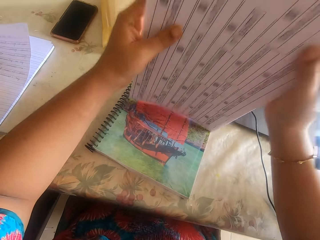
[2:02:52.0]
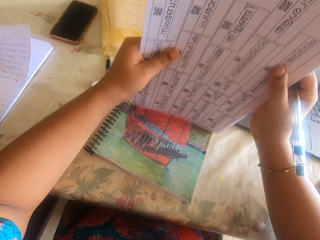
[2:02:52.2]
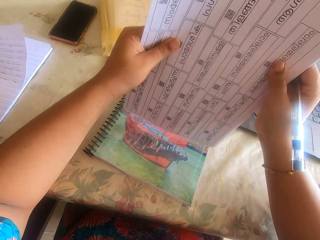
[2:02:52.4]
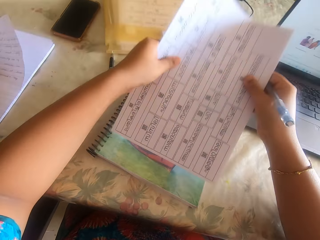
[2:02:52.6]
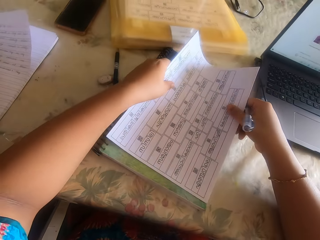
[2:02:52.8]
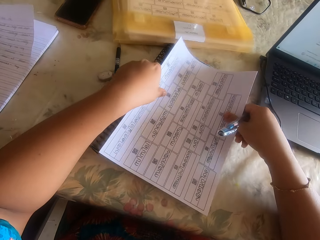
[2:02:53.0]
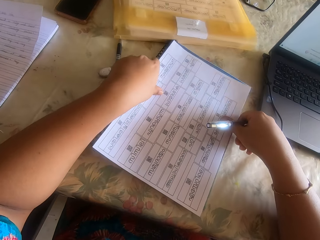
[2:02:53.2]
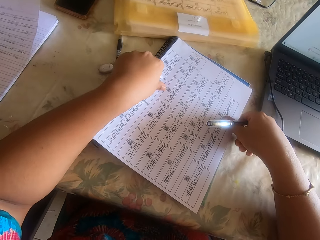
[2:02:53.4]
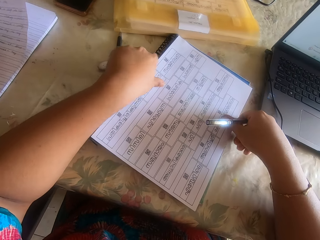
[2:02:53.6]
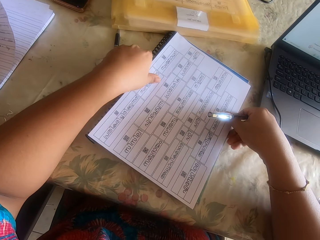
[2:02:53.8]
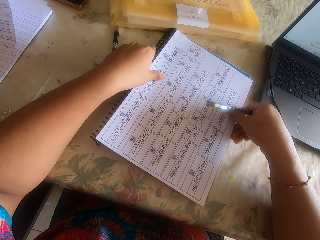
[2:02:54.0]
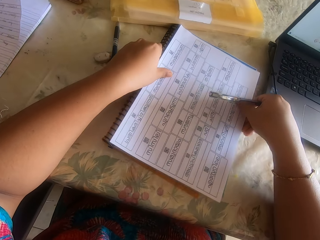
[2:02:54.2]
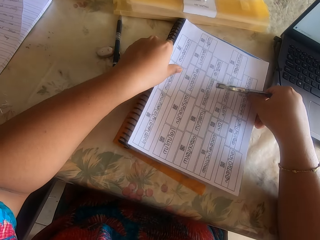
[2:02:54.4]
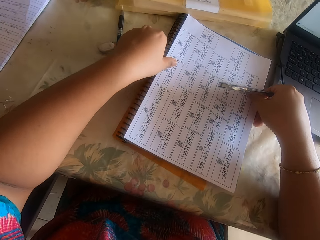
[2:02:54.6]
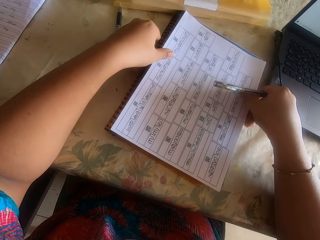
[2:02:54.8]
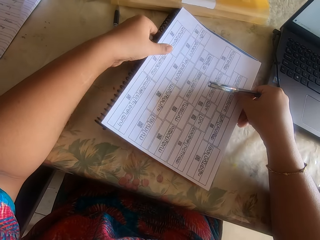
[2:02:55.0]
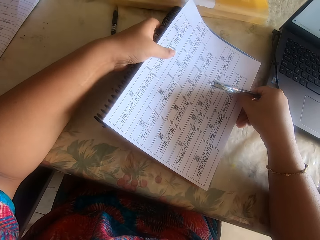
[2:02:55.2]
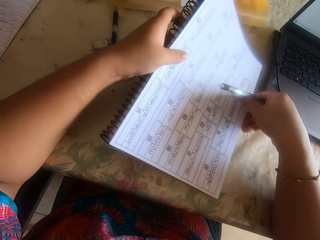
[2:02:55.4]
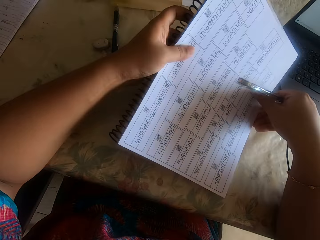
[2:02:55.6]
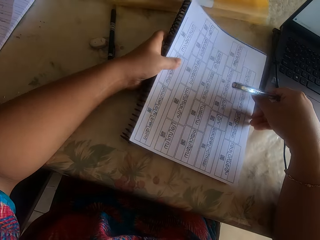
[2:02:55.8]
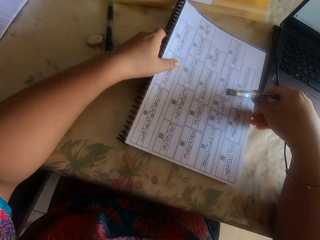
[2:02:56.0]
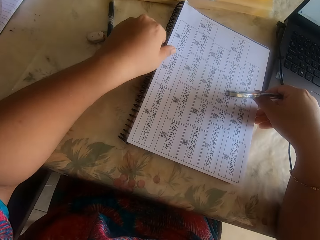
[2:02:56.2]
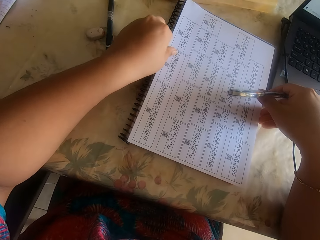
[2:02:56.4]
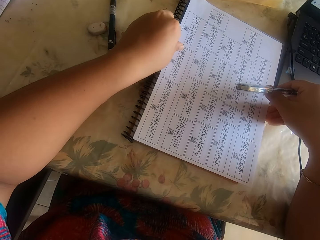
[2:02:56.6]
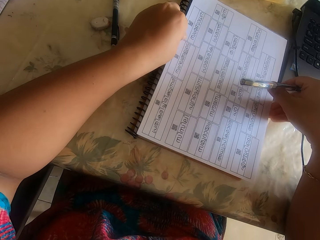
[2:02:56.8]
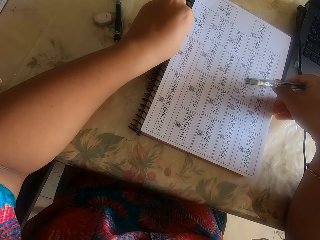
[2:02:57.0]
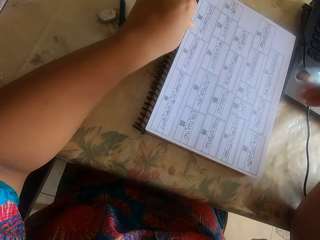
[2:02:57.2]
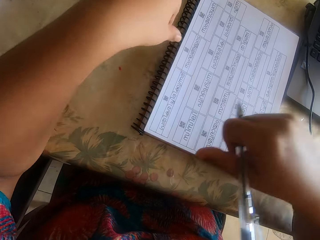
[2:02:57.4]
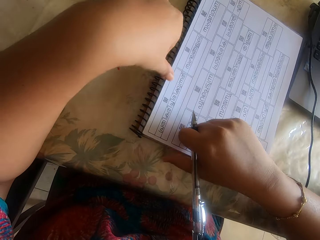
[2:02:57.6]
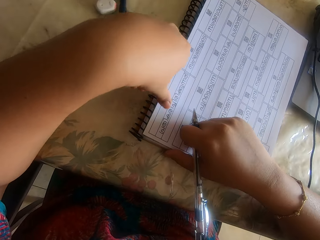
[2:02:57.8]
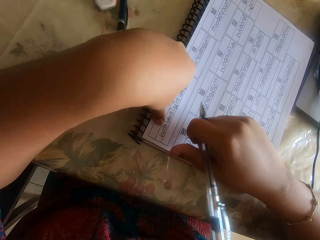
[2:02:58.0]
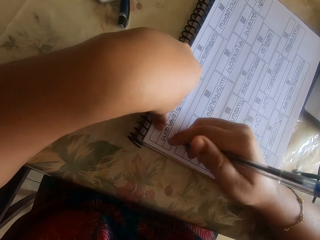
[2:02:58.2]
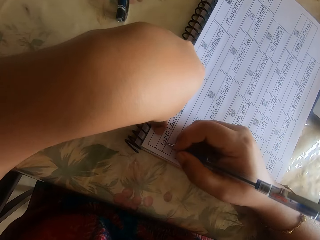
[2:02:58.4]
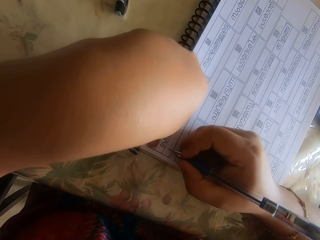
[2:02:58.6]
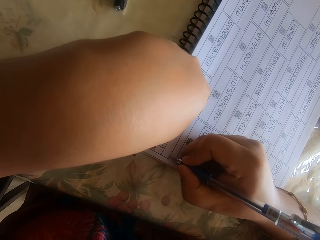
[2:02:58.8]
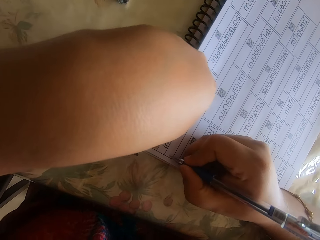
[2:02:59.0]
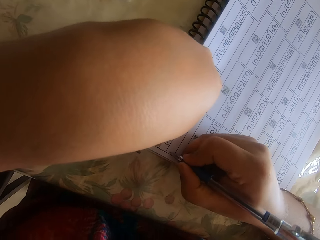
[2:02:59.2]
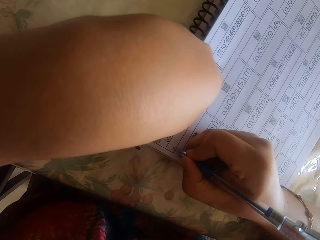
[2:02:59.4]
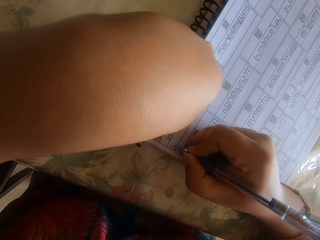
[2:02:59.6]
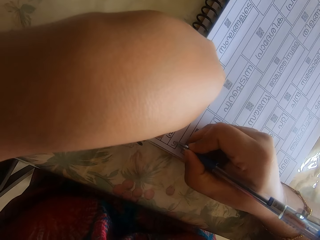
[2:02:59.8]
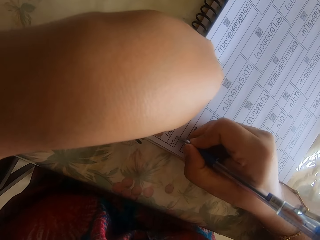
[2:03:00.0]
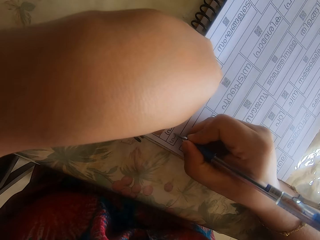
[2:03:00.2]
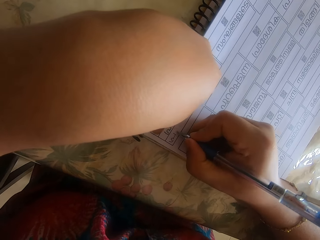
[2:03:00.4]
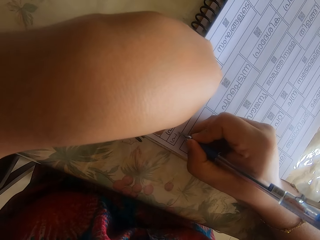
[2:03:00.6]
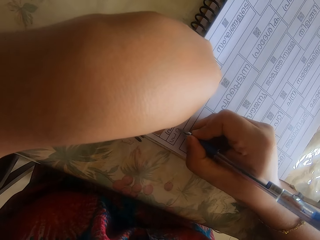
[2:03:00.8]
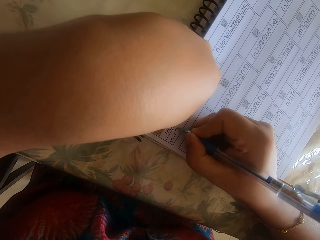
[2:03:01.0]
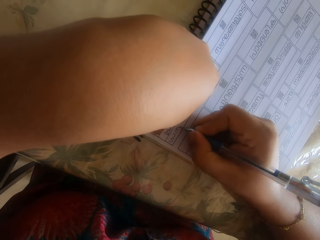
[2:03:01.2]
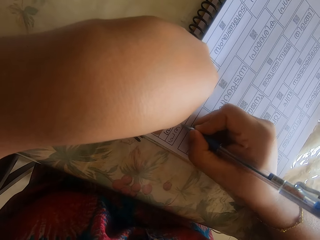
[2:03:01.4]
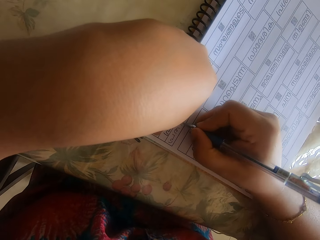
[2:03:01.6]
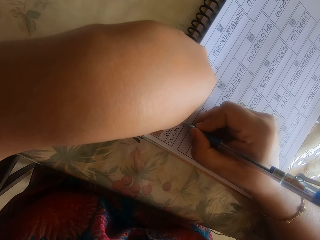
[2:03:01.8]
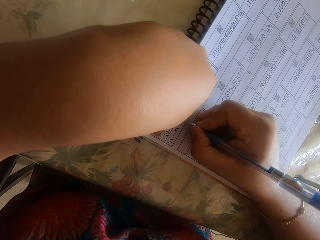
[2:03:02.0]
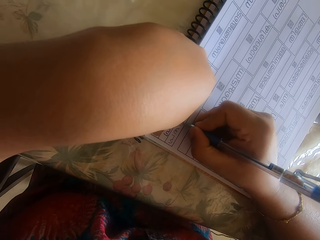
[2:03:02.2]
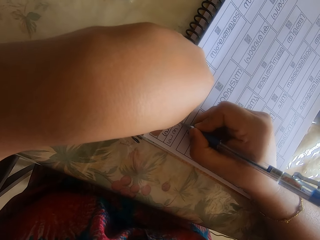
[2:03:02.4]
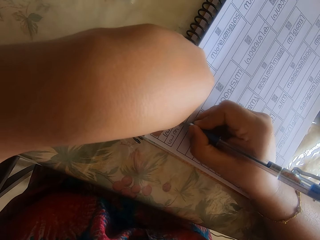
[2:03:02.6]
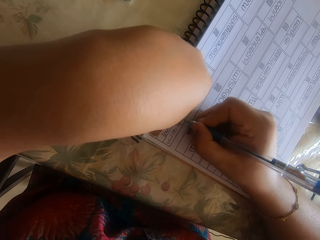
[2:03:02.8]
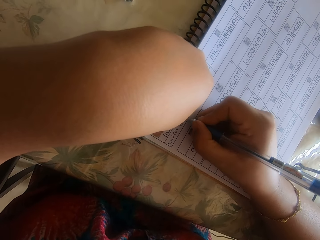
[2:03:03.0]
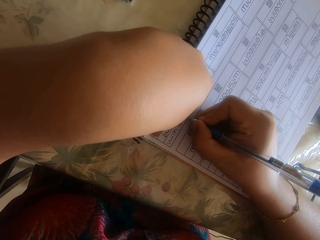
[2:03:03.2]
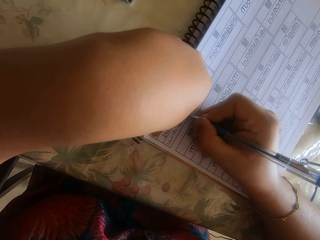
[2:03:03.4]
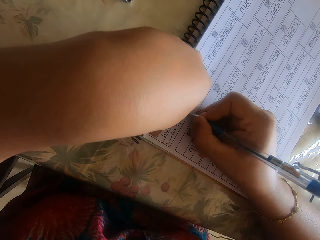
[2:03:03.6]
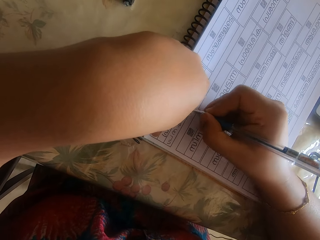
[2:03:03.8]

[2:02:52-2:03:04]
The camera wearer hits the paper pile on the desk with both hands. She places the paper pile on the table with both hands. She holds down the paper pile with her left hand. She writes on the paper on the paper pile with a pen in her right hand.

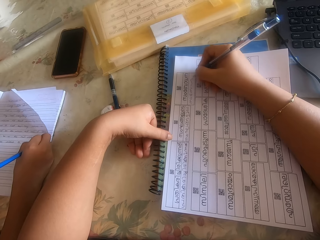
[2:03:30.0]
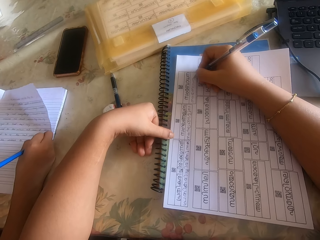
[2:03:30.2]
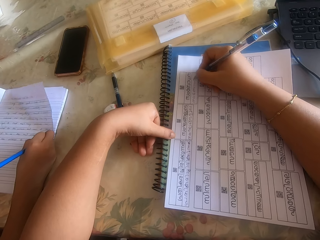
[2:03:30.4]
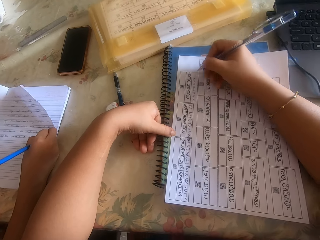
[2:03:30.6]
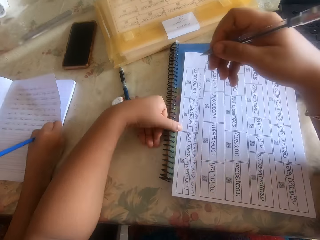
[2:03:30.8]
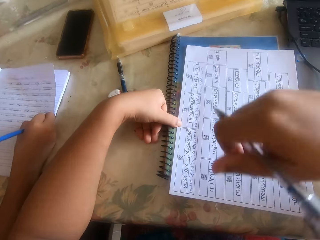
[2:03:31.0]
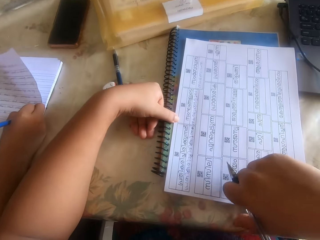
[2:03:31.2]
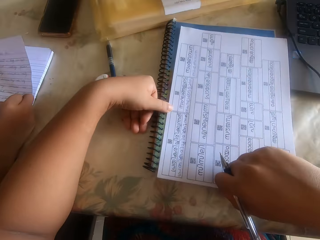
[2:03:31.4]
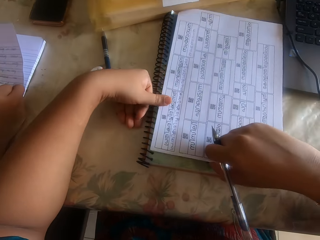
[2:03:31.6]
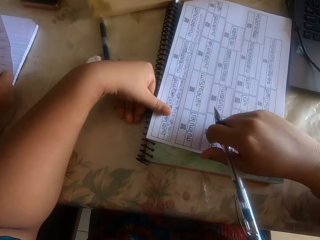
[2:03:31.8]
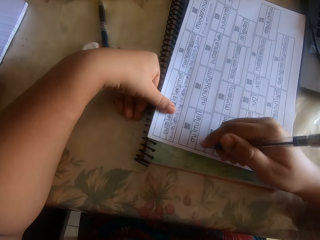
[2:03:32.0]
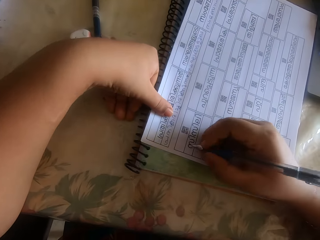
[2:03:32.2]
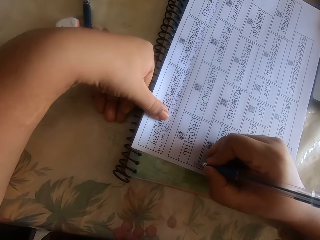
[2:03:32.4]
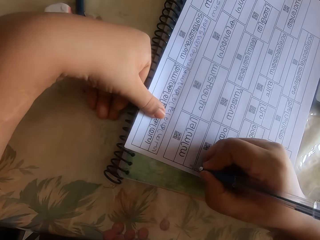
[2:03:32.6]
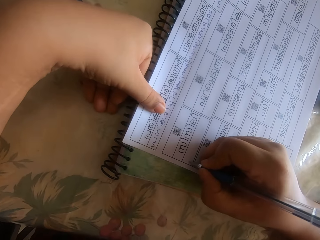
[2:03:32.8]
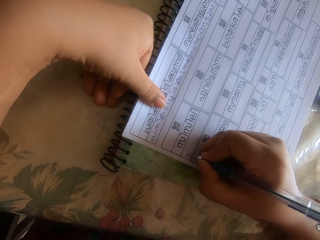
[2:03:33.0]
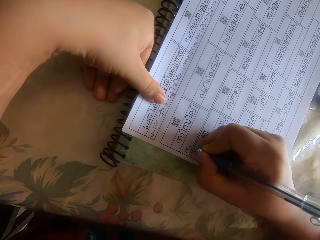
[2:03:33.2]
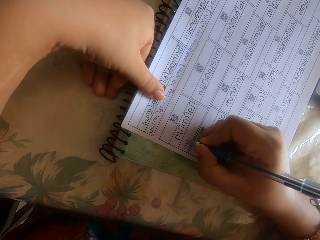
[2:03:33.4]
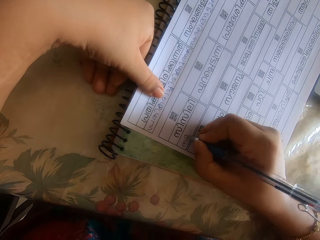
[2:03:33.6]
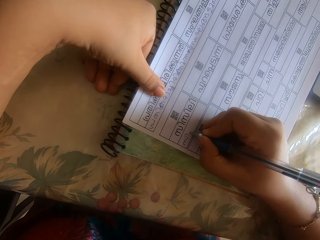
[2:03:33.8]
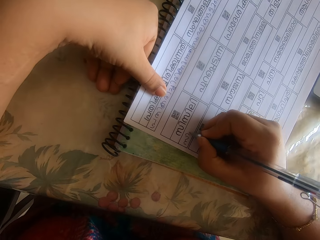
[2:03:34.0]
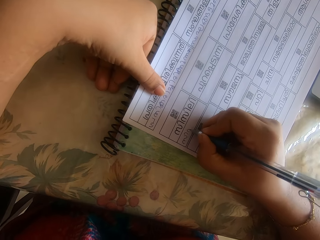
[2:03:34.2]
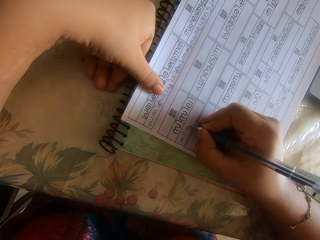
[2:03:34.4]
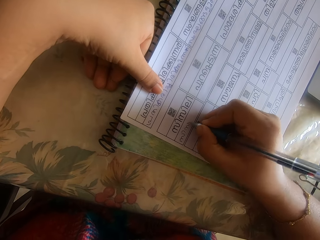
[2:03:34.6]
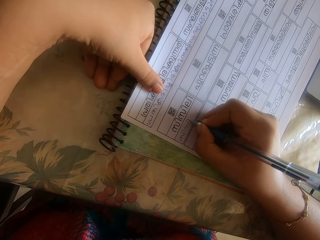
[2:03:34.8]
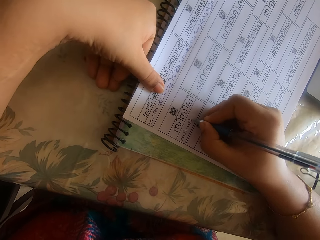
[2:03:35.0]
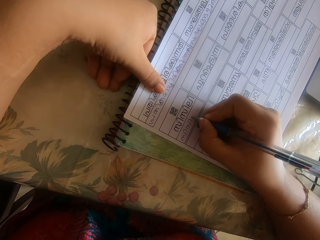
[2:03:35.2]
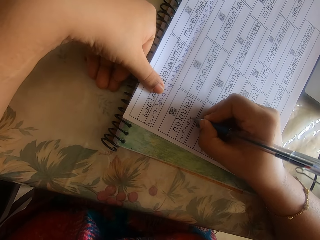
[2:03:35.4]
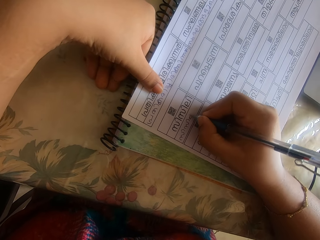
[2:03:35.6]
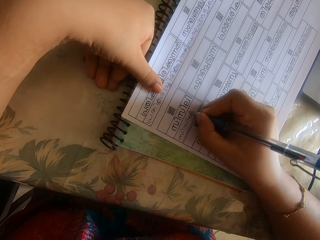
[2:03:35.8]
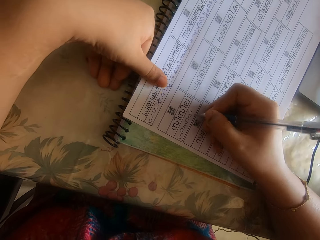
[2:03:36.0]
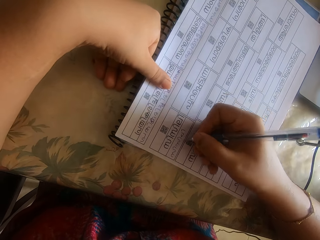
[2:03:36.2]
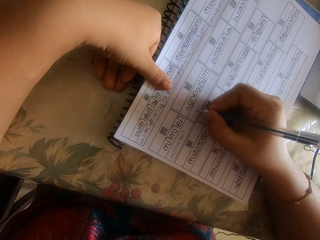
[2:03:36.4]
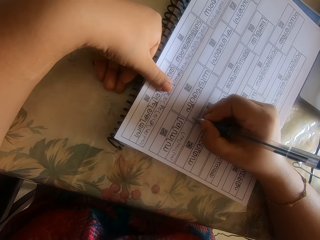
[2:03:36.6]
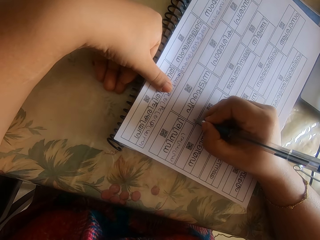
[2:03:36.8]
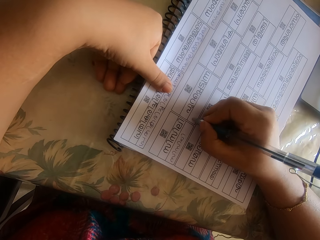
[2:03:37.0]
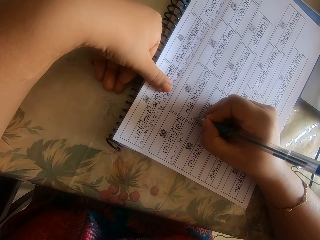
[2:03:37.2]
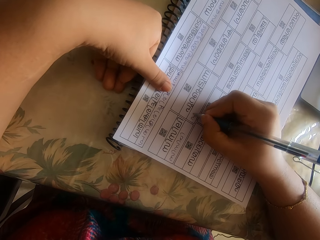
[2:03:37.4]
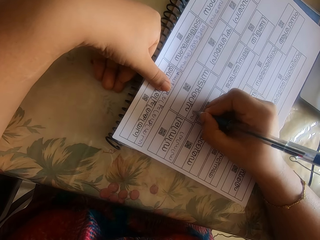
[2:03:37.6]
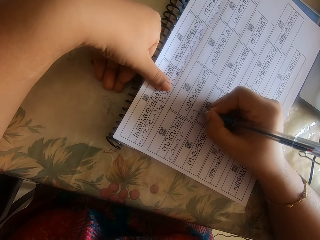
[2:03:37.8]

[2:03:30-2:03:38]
The camera wearer adjusts the pile of paper with her right hand. She writes on the paper on the paper pile with a pen in her right hand.
